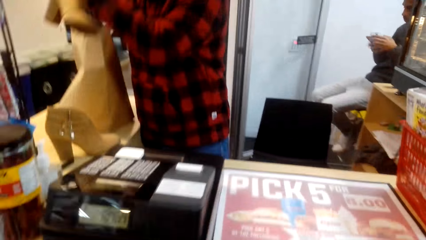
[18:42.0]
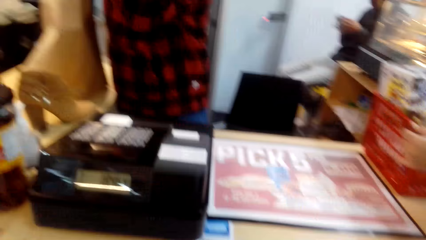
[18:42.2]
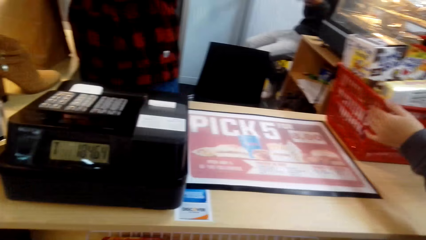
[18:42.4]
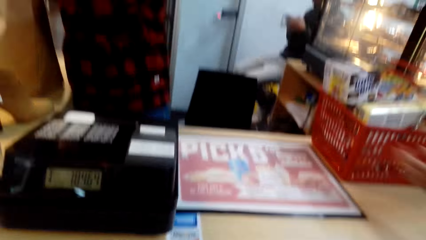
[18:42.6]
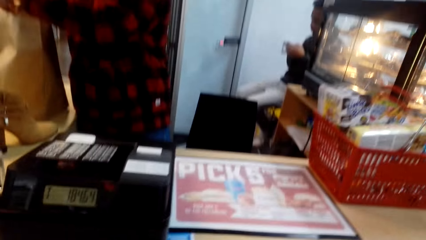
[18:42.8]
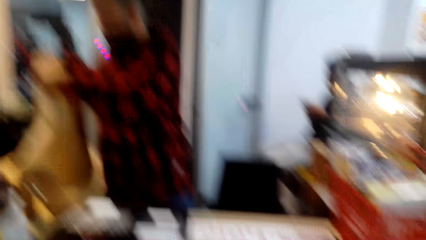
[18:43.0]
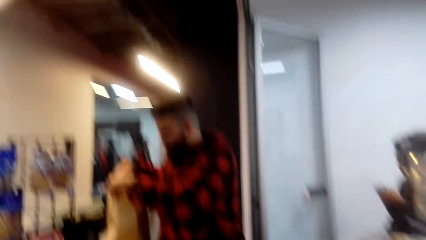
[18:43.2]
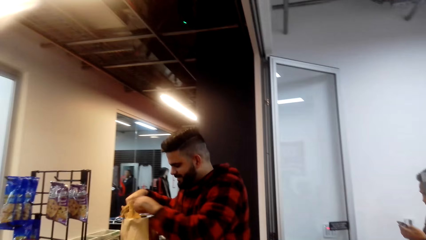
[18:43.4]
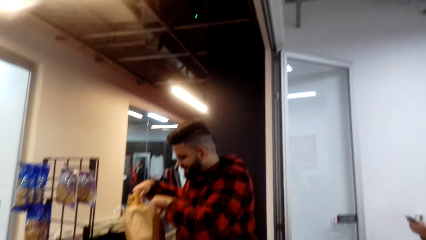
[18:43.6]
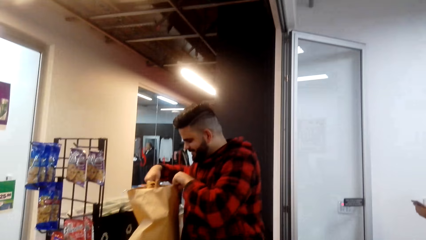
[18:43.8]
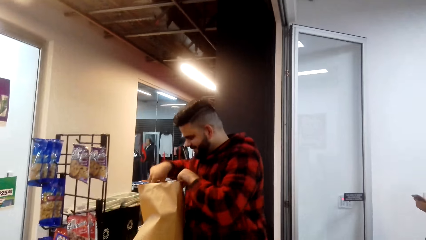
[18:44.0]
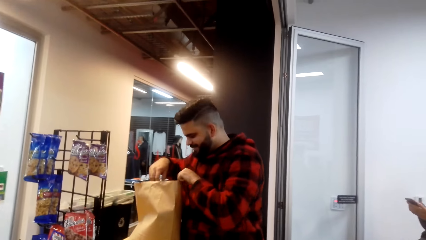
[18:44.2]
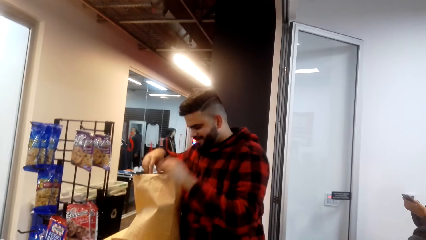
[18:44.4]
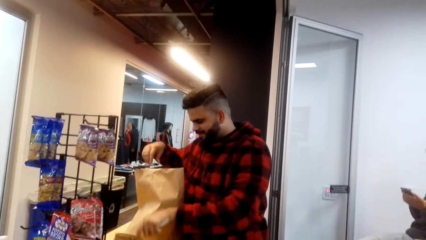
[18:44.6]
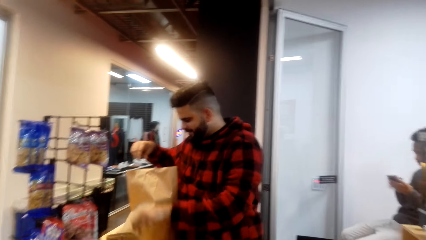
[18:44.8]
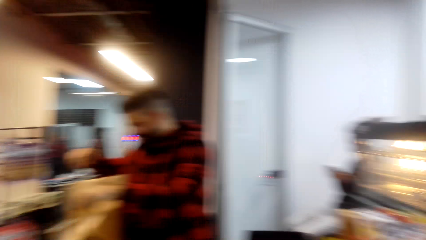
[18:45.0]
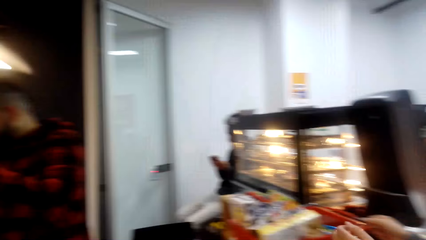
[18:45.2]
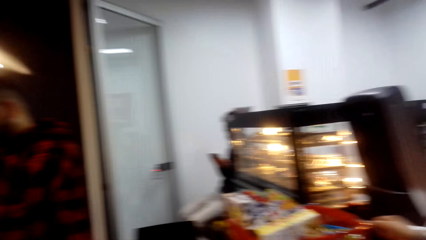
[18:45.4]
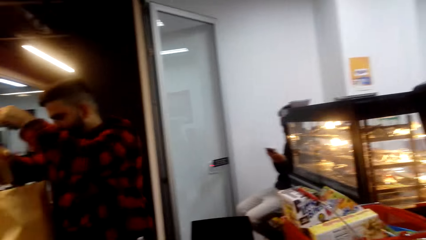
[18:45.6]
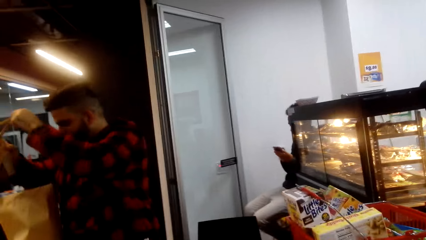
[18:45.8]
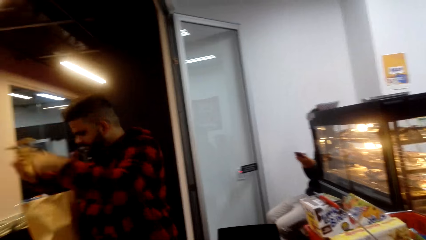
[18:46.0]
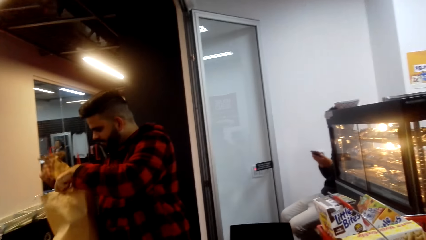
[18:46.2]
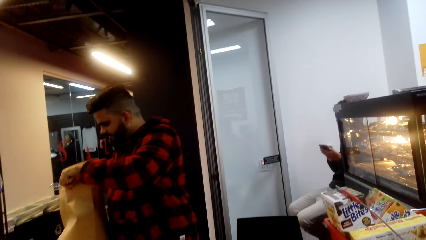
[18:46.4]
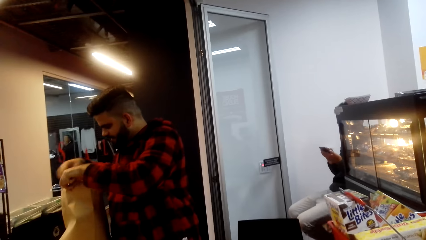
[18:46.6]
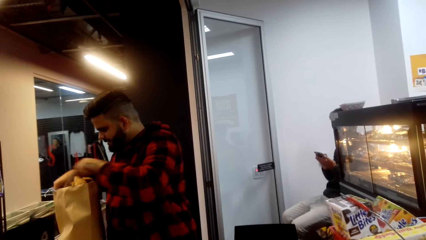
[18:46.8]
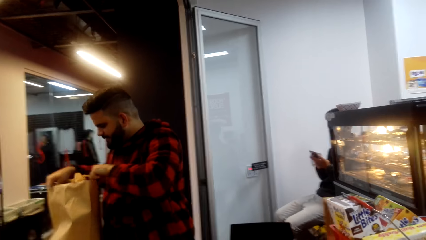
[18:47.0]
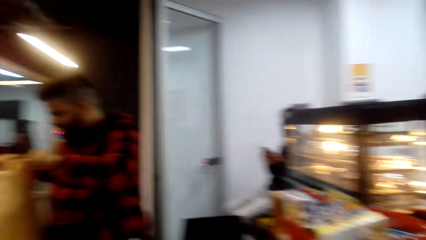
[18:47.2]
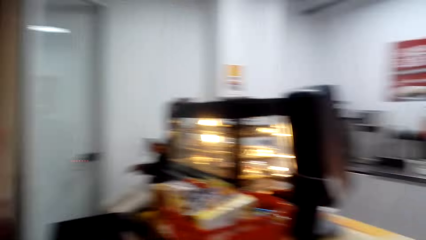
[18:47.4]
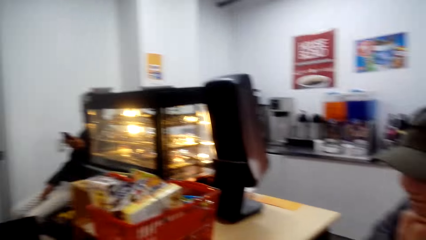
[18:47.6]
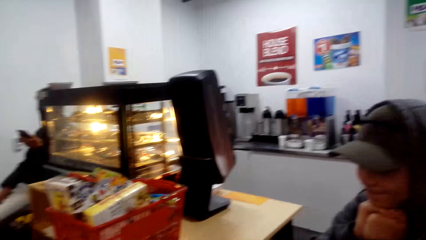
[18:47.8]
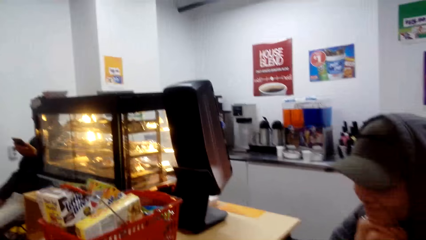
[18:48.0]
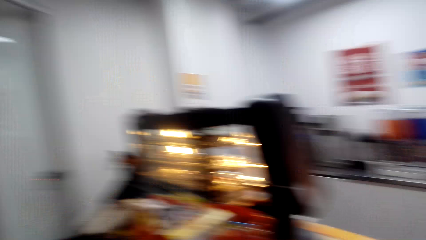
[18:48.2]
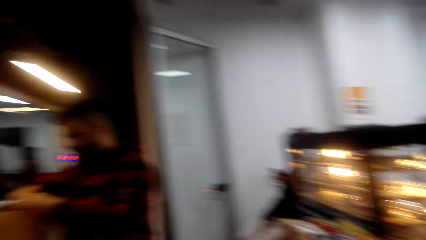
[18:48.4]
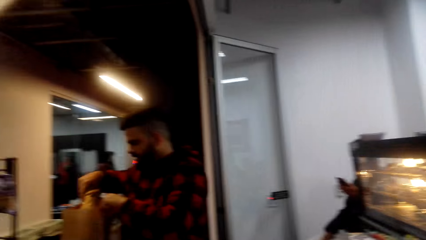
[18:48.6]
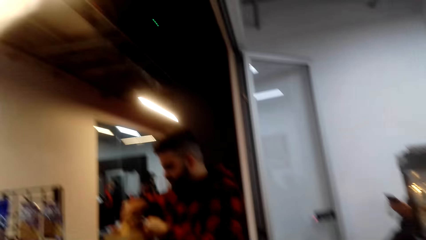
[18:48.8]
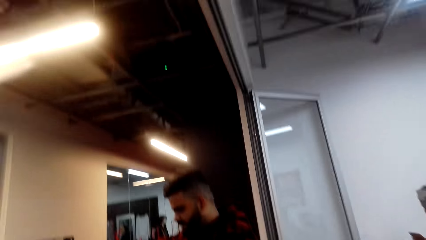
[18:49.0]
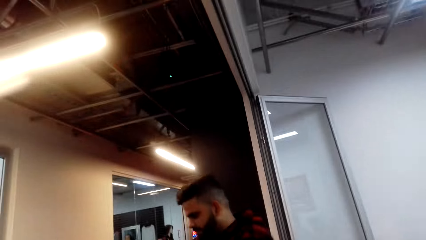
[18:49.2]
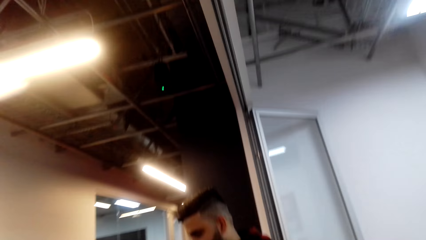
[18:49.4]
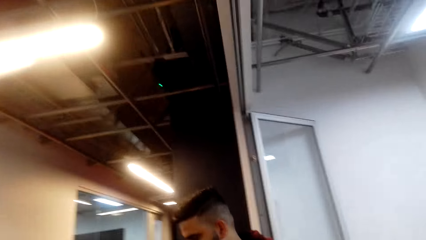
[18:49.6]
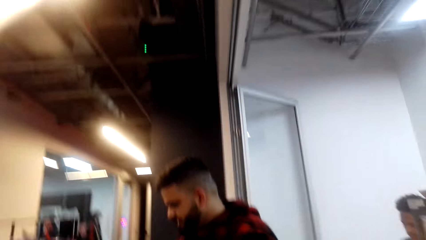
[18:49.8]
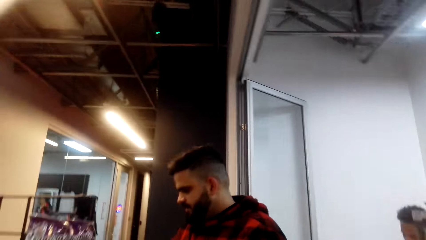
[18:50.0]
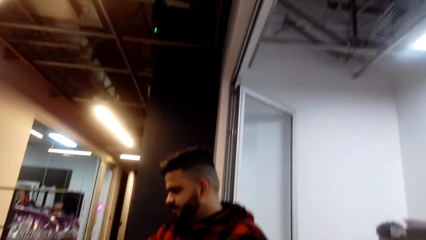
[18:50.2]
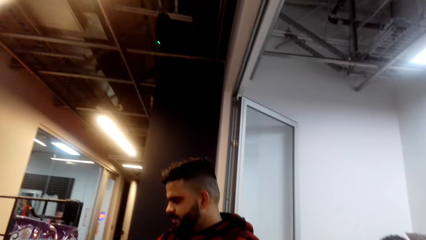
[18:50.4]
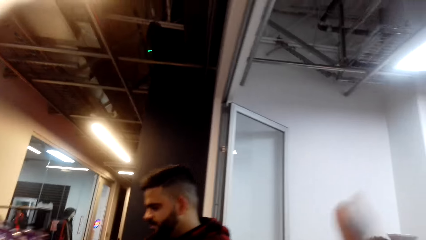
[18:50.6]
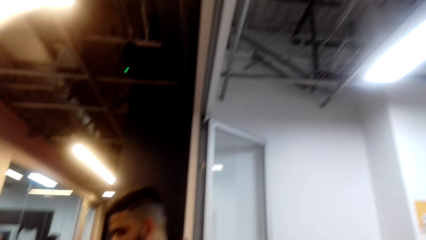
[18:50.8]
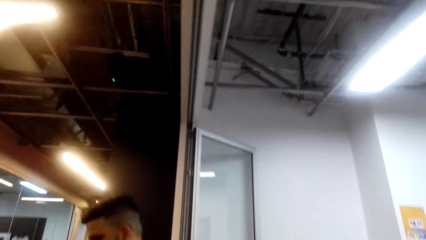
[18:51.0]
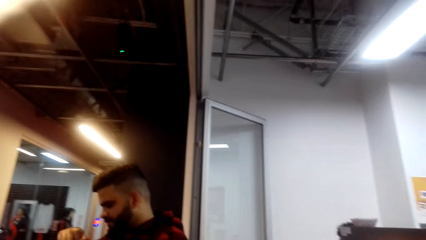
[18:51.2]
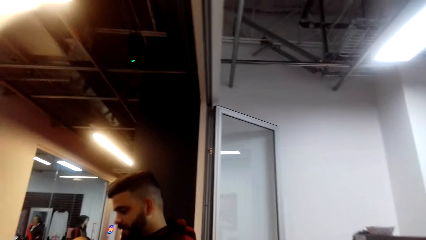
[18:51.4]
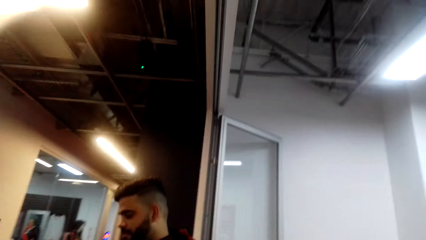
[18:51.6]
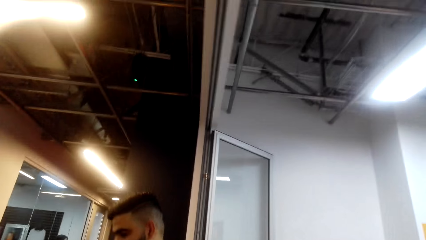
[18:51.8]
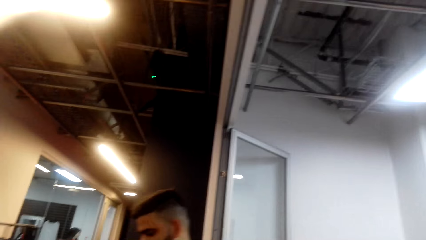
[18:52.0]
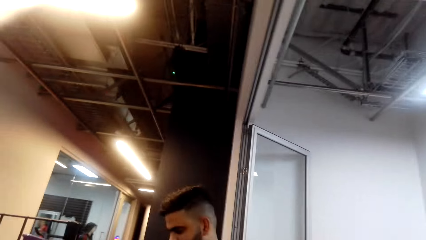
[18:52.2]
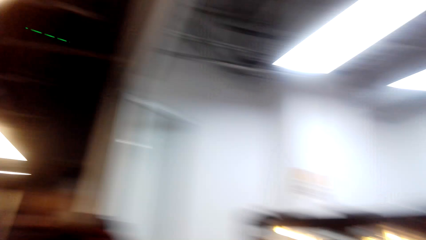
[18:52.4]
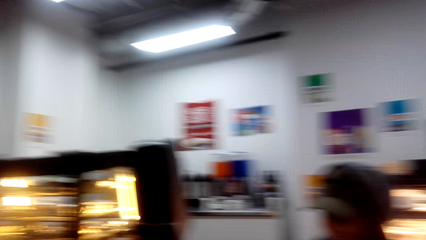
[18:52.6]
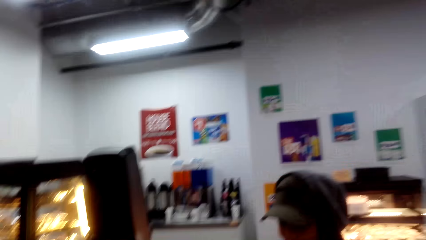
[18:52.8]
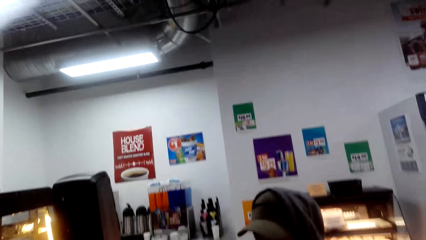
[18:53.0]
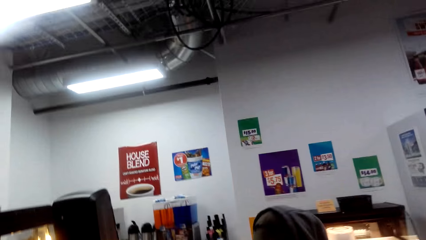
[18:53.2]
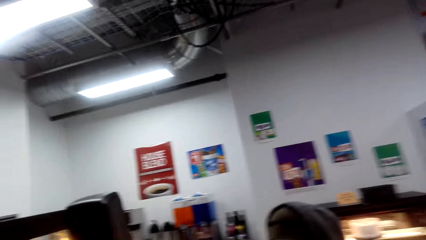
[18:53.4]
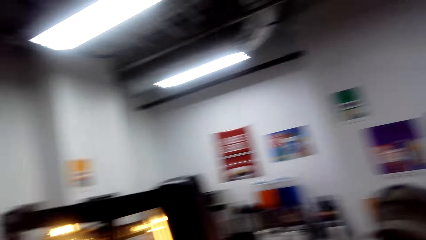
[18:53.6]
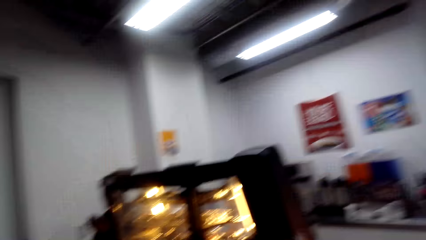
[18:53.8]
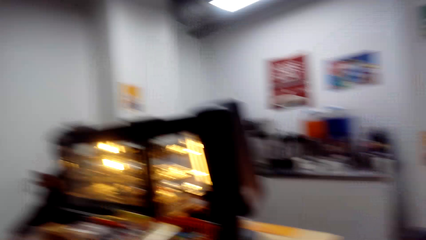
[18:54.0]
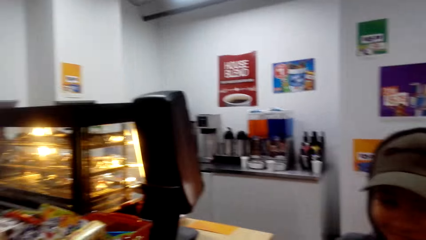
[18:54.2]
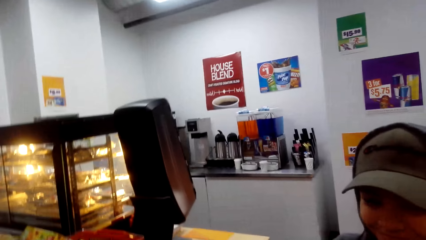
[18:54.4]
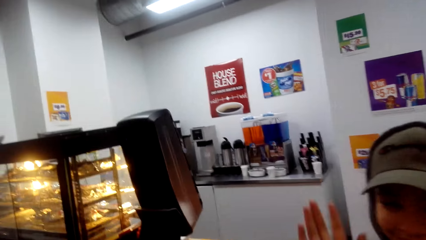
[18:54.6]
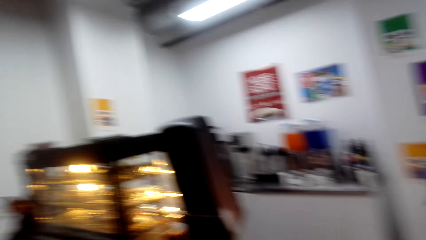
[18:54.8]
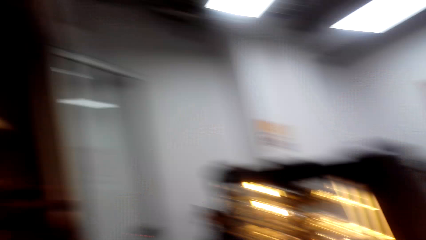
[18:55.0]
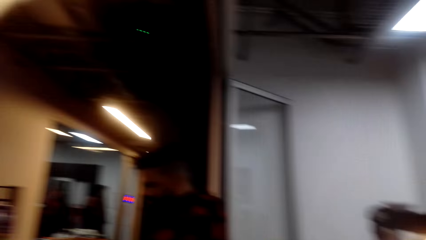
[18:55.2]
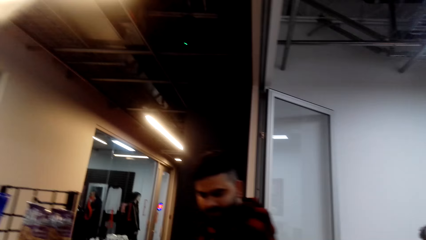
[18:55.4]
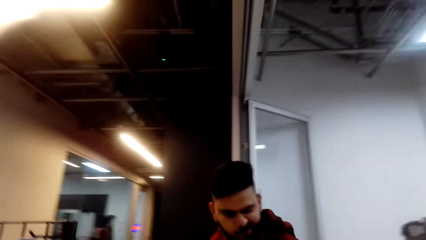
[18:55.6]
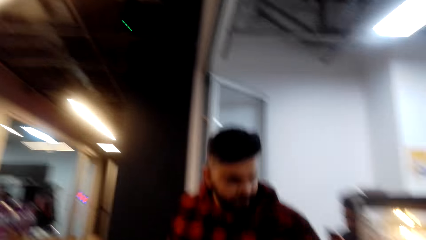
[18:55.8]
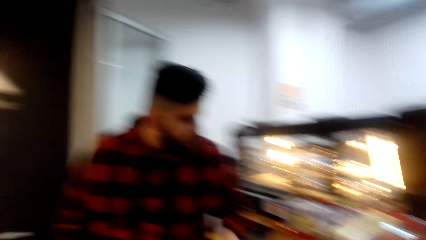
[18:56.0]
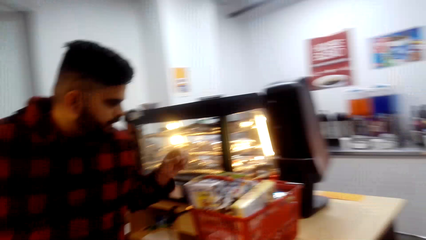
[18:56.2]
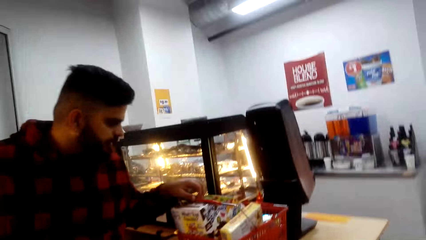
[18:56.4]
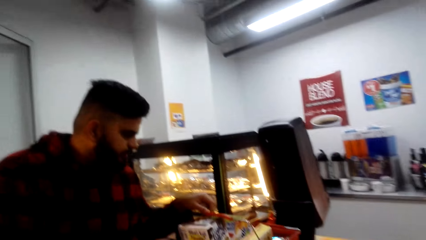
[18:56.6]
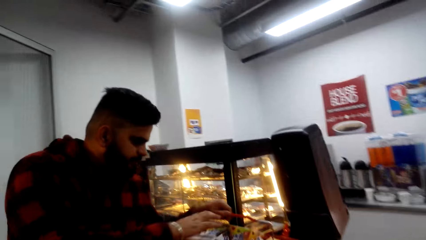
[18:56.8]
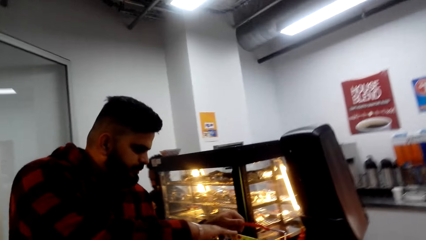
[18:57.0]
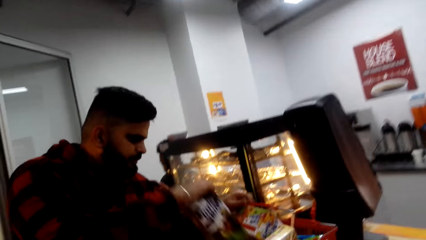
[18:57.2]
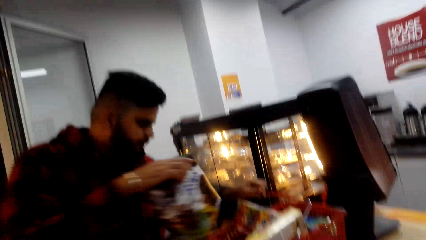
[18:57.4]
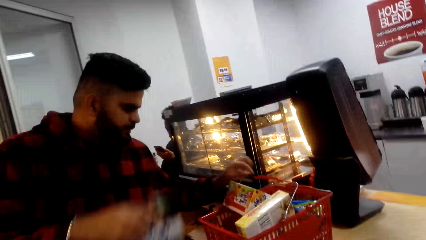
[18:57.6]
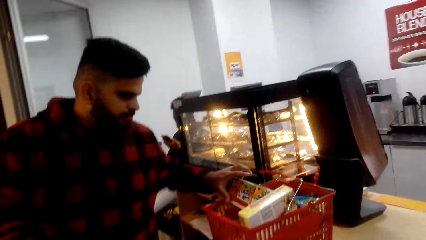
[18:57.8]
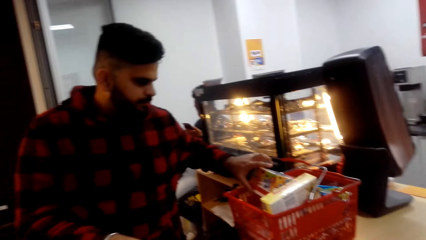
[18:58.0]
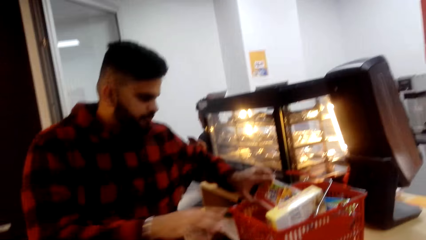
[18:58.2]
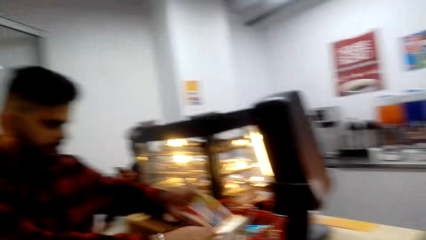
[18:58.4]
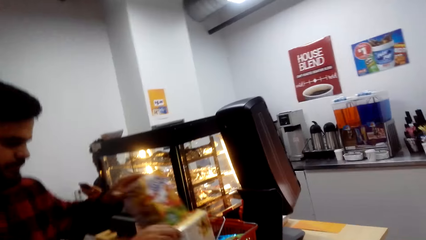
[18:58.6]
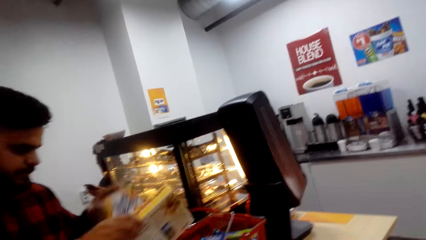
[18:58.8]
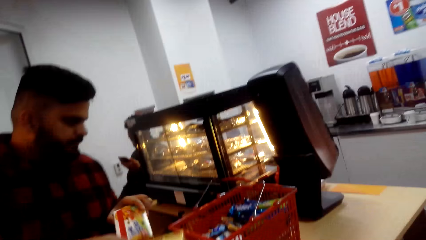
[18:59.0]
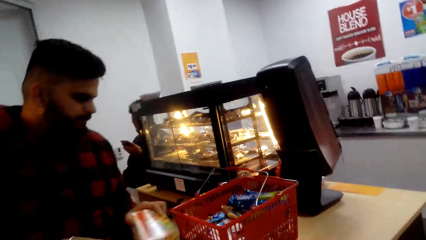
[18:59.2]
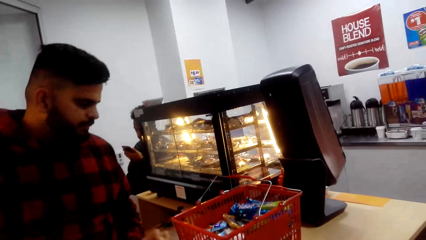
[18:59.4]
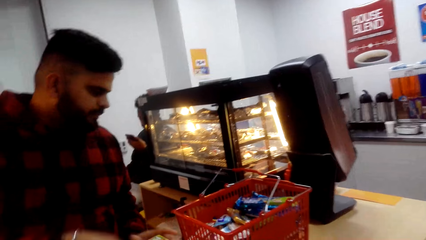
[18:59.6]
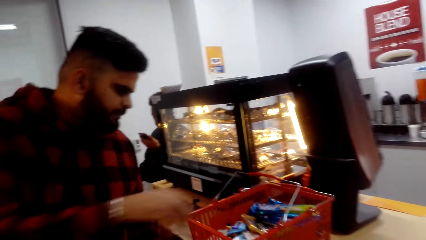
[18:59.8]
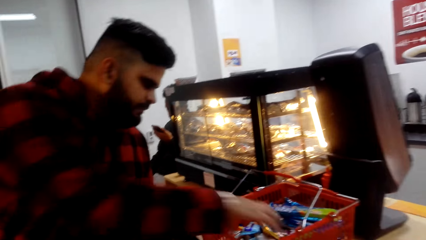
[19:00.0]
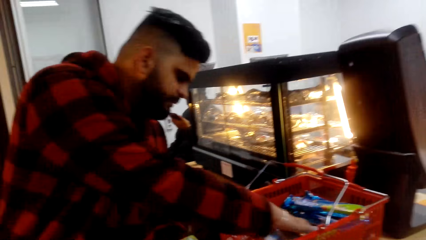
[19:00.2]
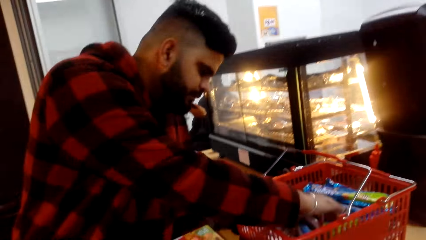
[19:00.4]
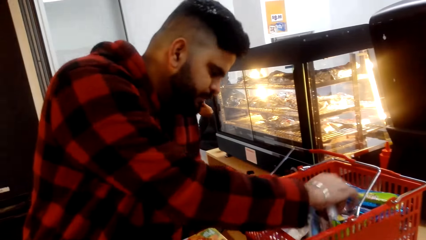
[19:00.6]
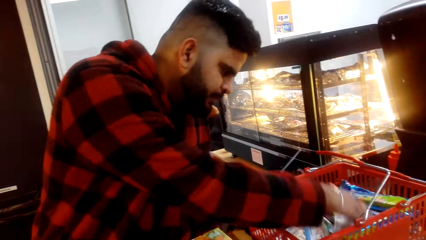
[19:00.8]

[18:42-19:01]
A man places the shoes inside the packaging bag. The camera wearer looks around the store. The man offloads the shopping basket. The man removes the package from the shopping basket, places the package on the counter and removes the package from the shopping basket.
